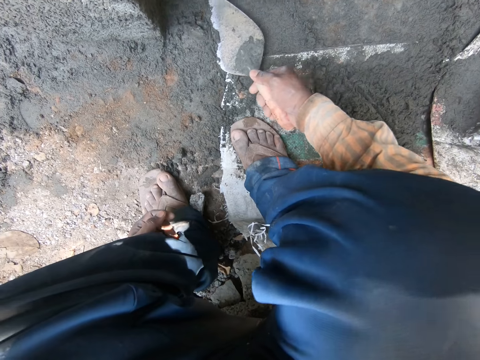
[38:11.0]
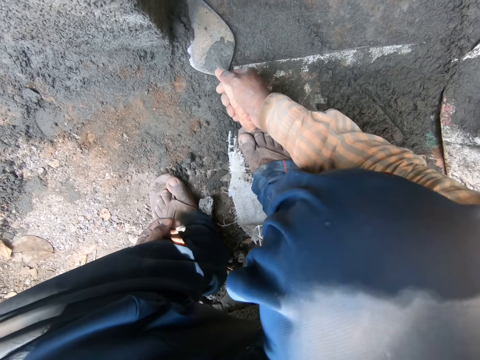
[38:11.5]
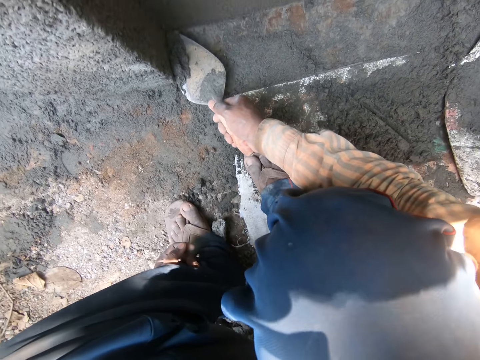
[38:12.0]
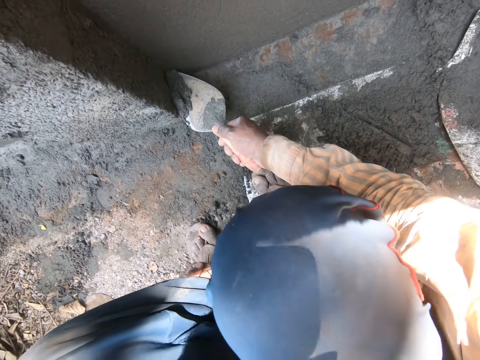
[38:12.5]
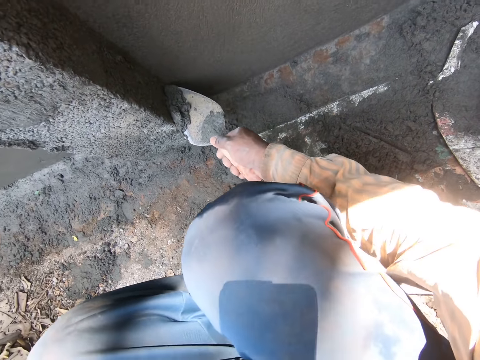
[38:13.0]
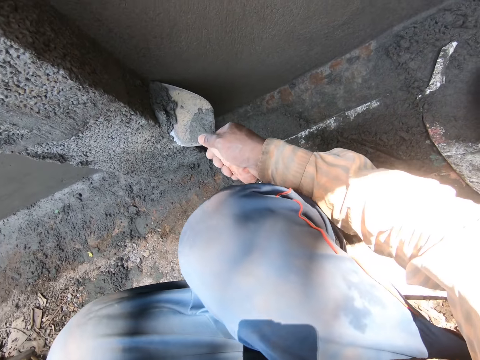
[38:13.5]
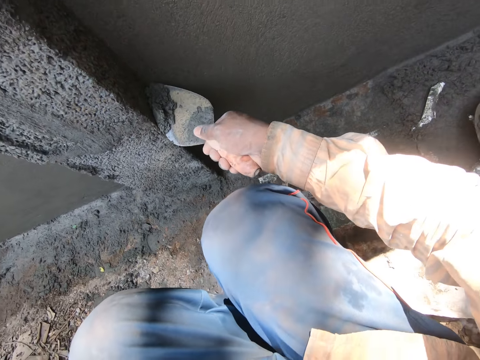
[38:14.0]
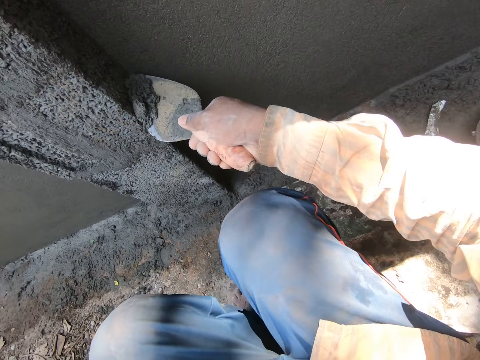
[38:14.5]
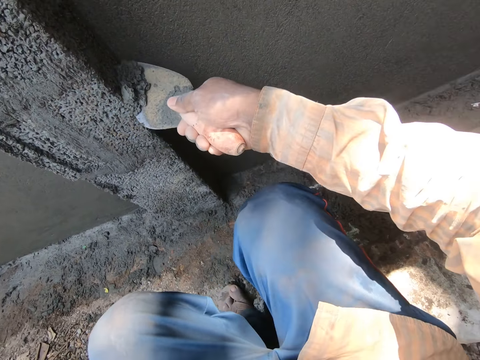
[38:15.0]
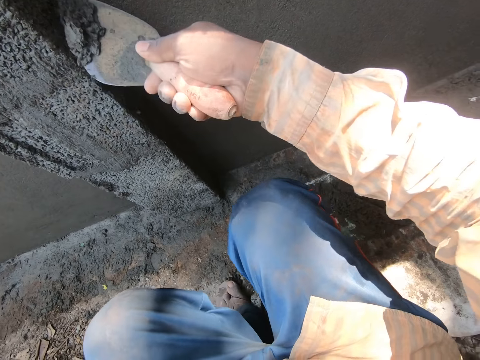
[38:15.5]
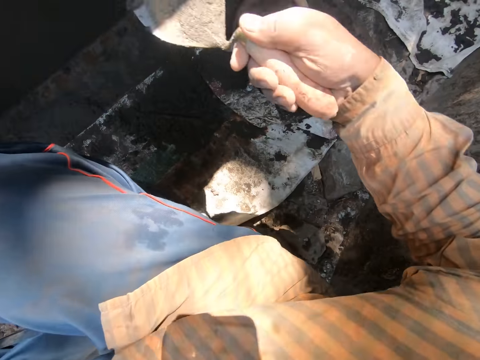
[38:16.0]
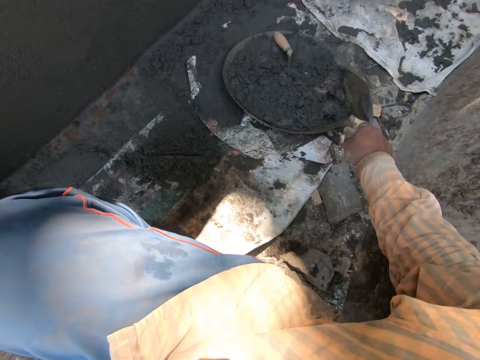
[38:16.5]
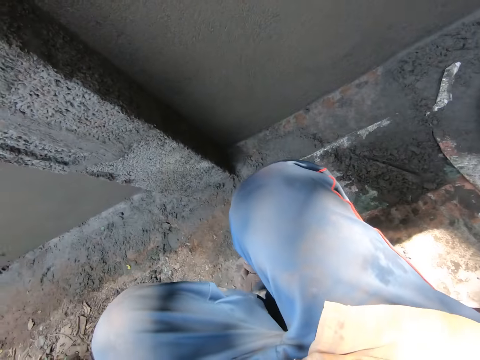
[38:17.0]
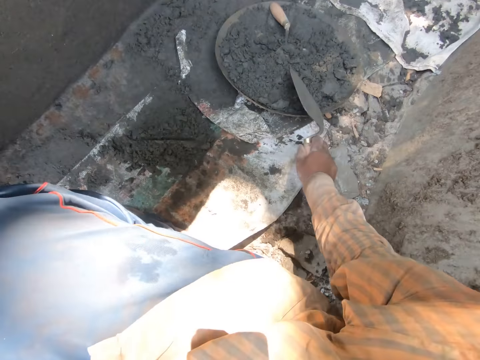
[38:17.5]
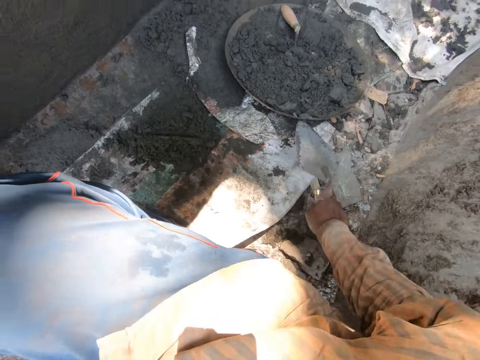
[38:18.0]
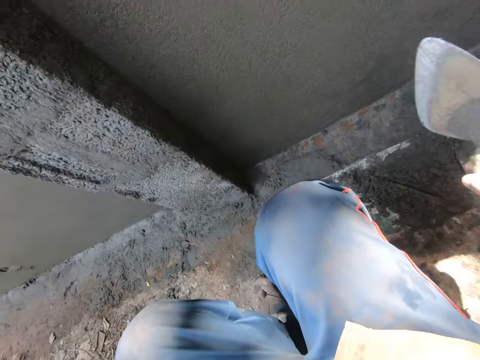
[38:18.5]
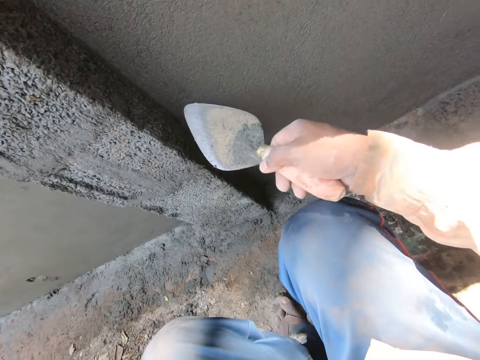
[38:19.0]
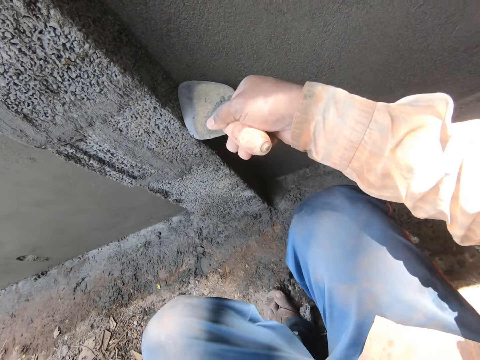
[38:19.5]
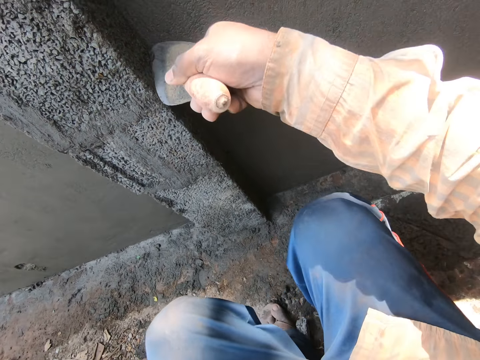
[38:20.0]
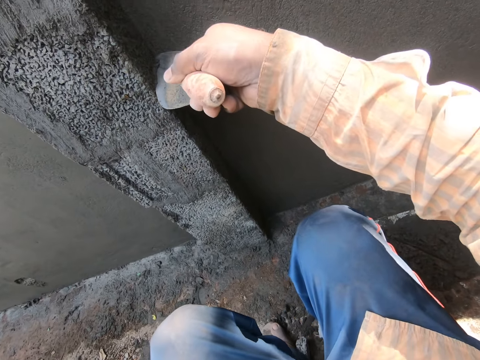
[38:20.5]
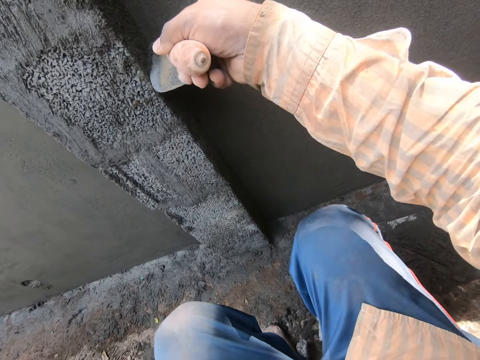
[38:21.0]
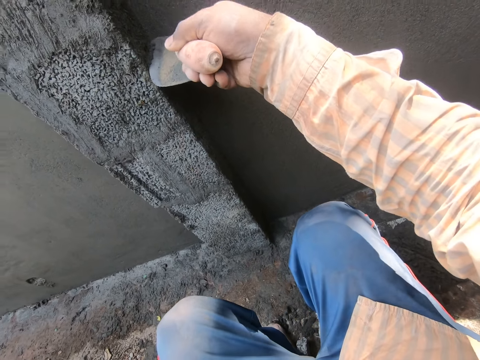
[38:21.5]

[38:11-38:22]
The camera wearer packs some concrete sand or cement from the sack carpet on the ground with the trowel in his right hand. He moves the trowel down. He pours the concrete sand from the trowel in his right hand in the mortar pan or basin on the sack carpet on the ground. He rubs the trowel in his right hand on the mortar pan of concrete sand on the sack carpet on the ground. He places the trowel on the basin. He moves the trowel from the basin. He scrapes some concrete sand from the pillar with the trowel in his right hand. He scoops the cement up.

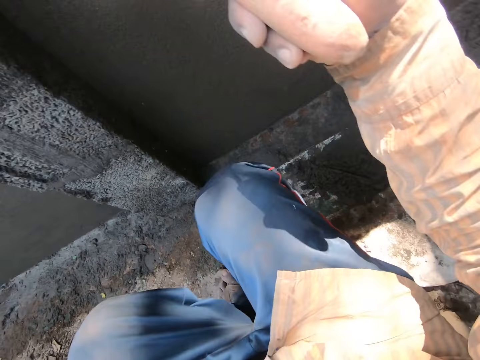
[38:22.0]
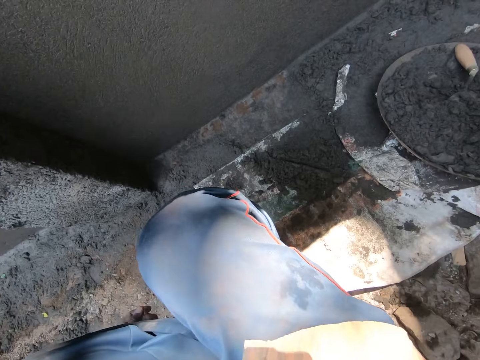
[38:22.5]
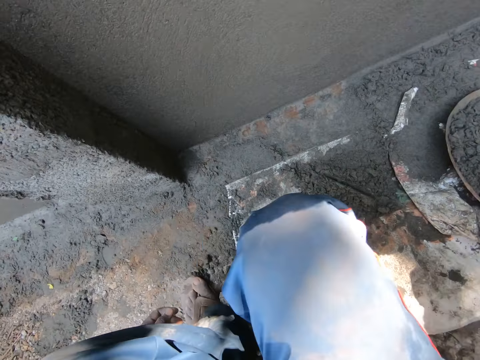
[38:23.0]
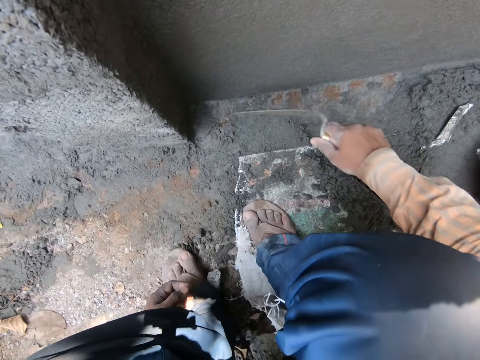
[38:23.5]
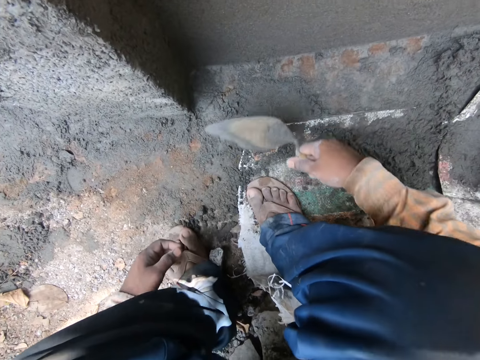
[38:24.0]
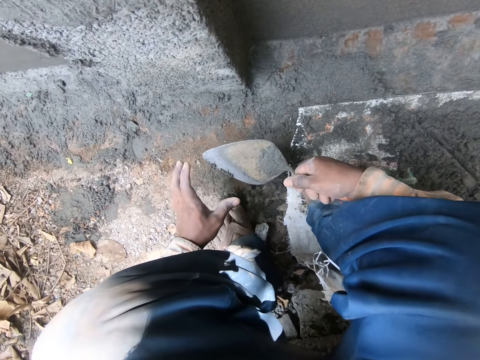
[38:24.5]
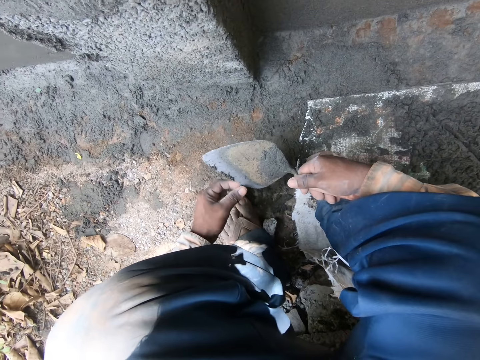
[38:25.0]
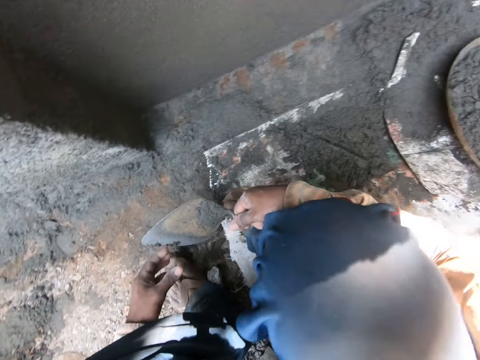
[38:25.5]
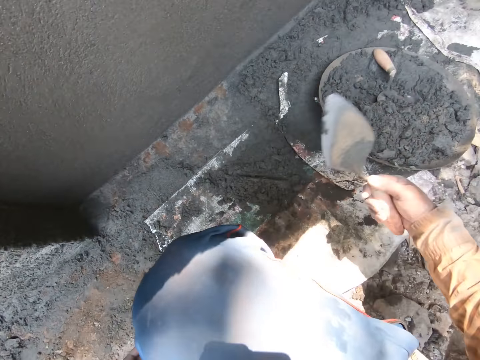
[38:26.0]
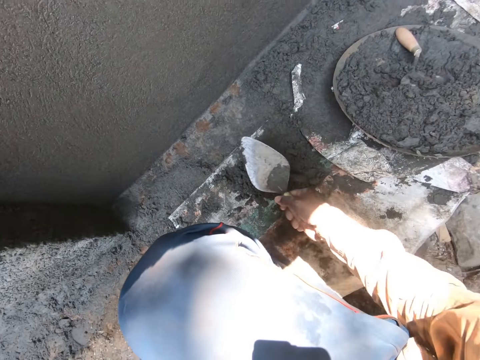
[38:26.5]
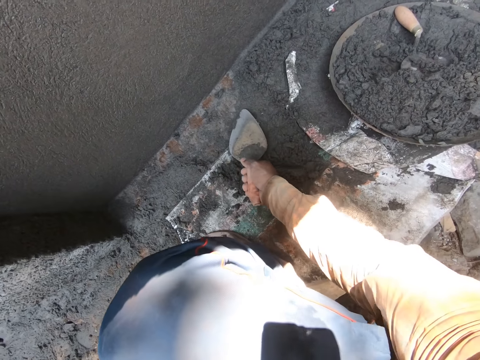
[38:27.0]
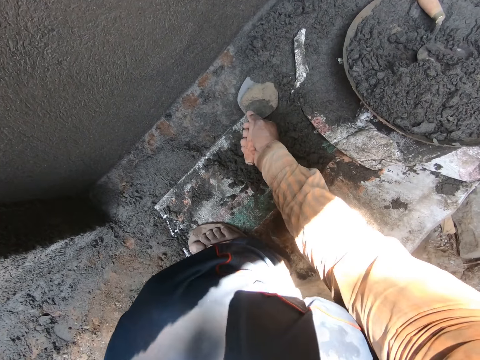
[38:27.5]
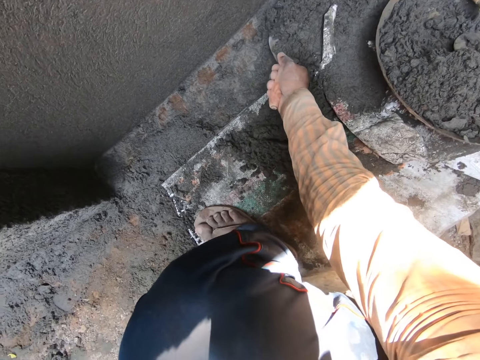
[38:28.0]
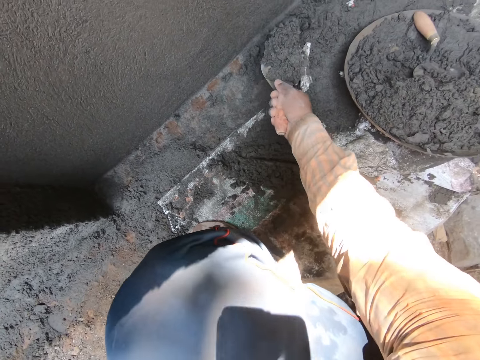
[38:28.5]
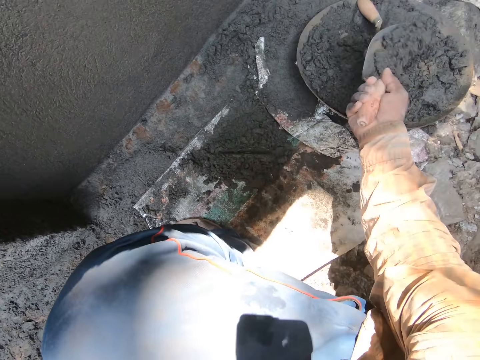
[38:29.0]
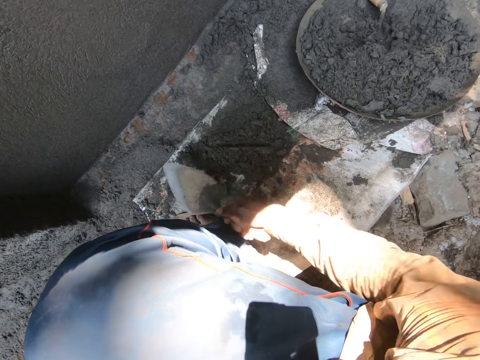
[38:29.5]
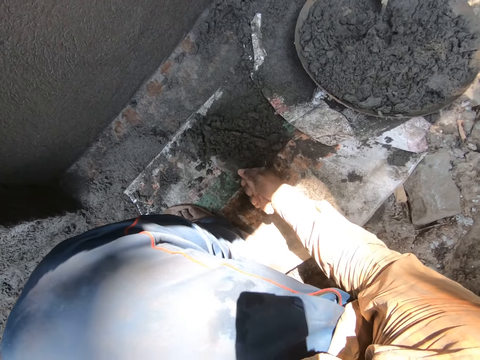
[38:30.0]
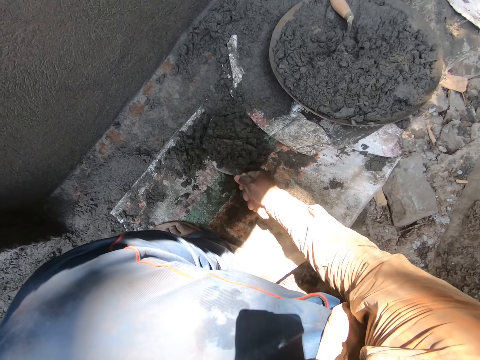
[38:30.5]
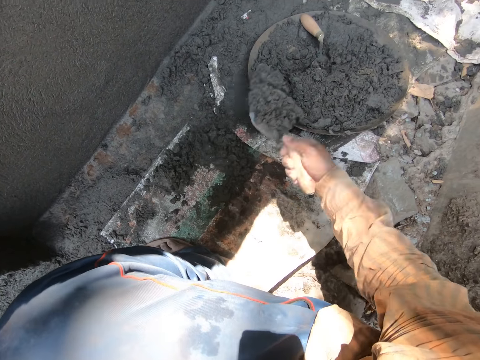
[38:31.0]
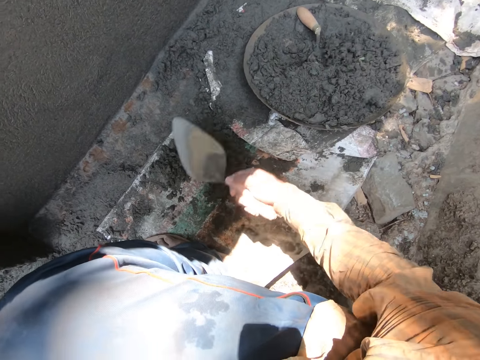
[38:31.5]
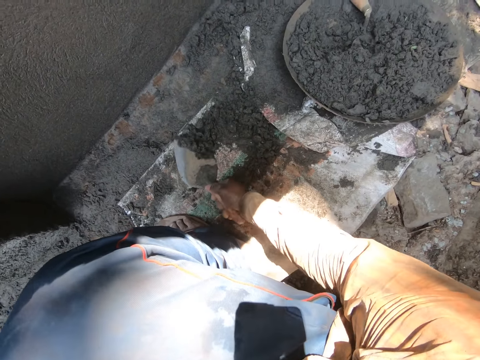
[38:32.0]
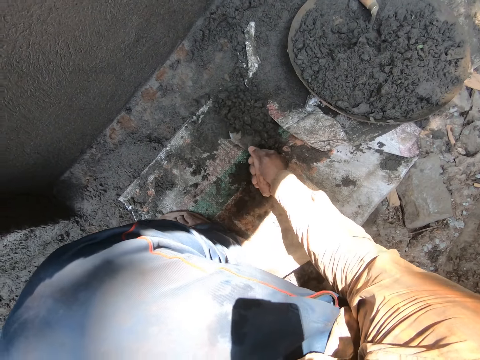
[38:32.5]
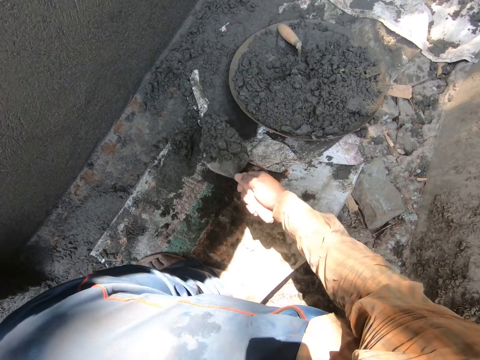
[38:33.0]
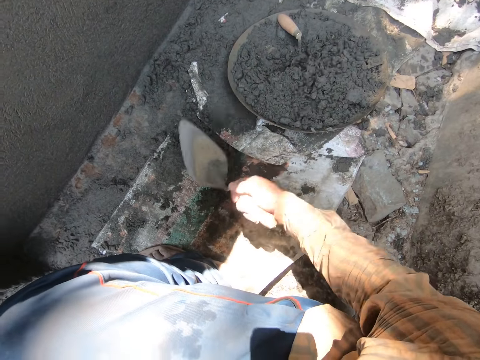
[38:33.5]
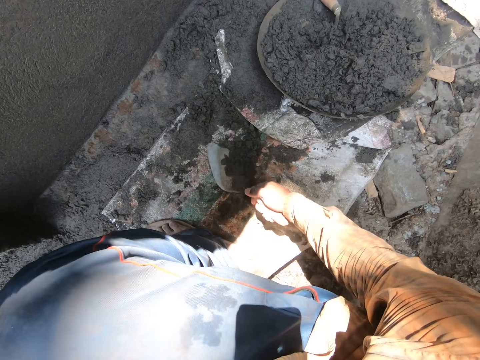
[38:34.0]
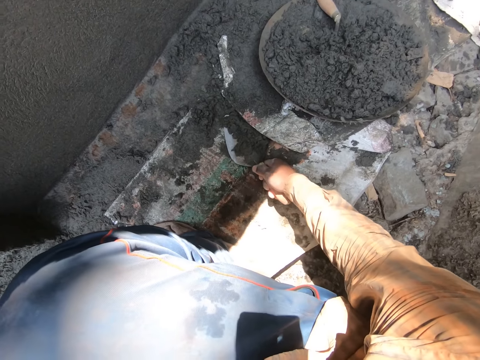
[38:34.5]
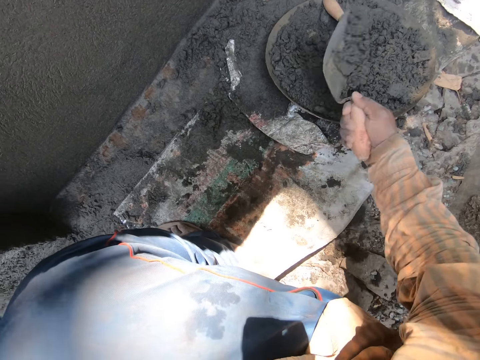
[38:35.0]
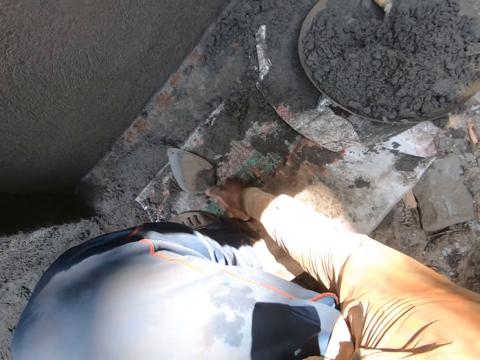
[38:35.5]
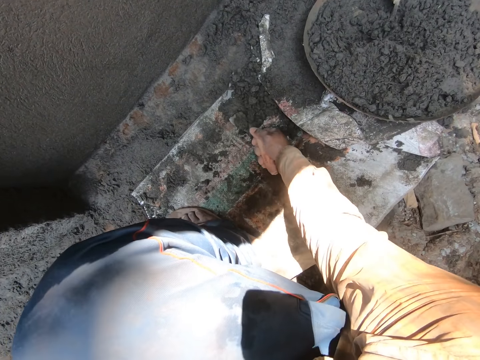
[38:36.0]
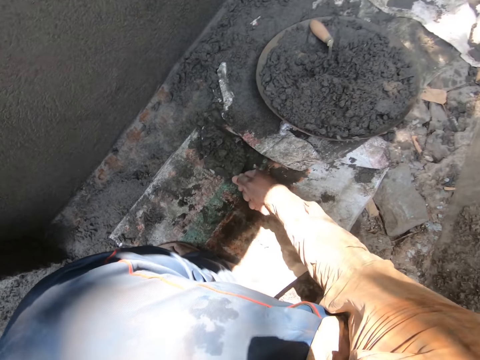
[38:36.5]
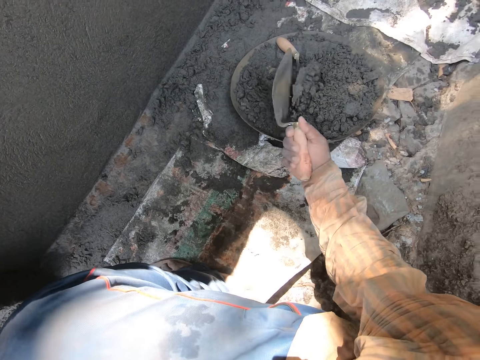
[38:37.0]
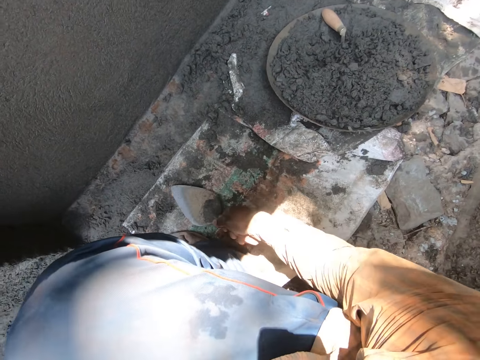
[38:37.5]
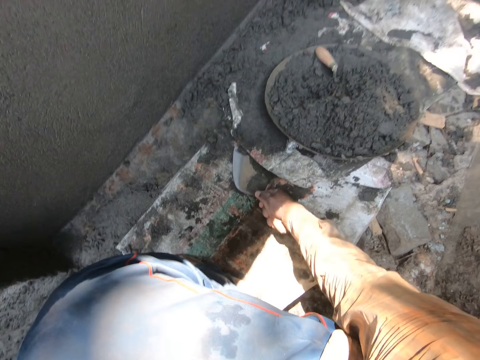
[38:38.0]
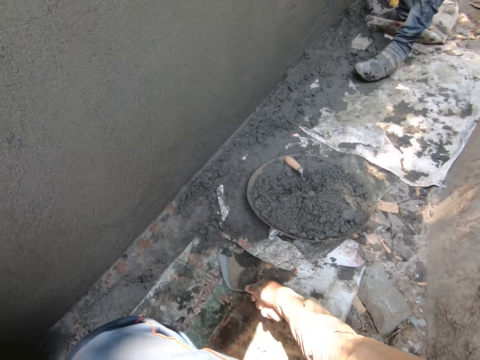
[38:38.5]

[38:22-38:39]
The camera wearer moves the trowel down. He pours the concrete sand or cement from the trowel in his right hand in the mortar pan on the sack carpet on the ground. He moves the trowel up. He touches the trowel in his right hand with his left hand. He wipes the trowel. He throws the cement. He moves the trowel down. He packs some concrete sand from the sack carpet on the ground with the trowel in his right hand. He pours the concrete sand from the trowel in his right hand in the mortar pan on the sack carpet on the ground. He moves the trowel up. He packs some concrete sand from the sack carpet on the ground with the trowel in his right hand. He pours the concrete sand from the trowel in his right hand in the mortar pan on the sack carpet on the ground. He packs some concrete sand from the sack carpet on the ground with the trowel in his right hand. He pours the concrete sand from the trowel in his right hand in the mortar pan on the sack carpet on the ground. He packs some concrete sand from the sack carpet on the ground with the trowel in his right hand. He pours the concrete sand from the trowel in his right hand in the mortar pan on the sack carpet on the ground. He packs some concrete sand from the sack carpet on the ground with the trowel in his right hand. He pours the concrete sand from the trowel in his right hand in the mortar pan on the sack carpet on the ground. He packs some concrete sand from the sack carpet on the ground with the trowel in his right hand.
